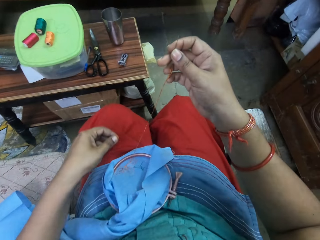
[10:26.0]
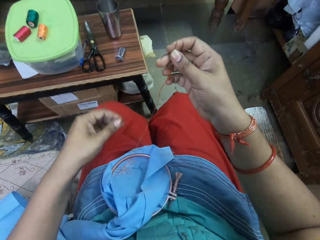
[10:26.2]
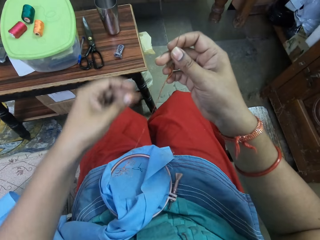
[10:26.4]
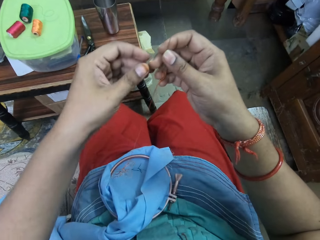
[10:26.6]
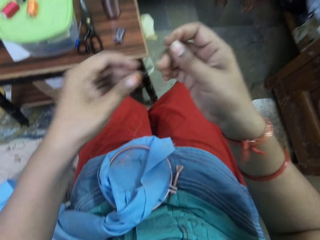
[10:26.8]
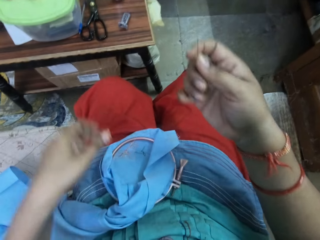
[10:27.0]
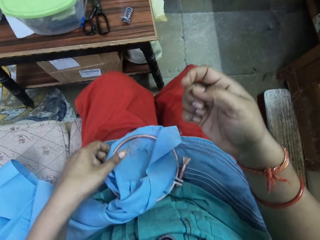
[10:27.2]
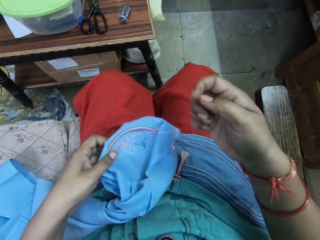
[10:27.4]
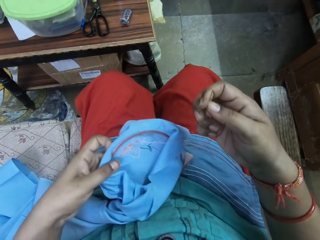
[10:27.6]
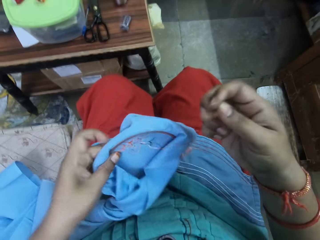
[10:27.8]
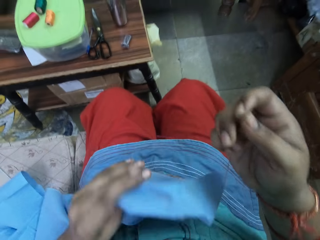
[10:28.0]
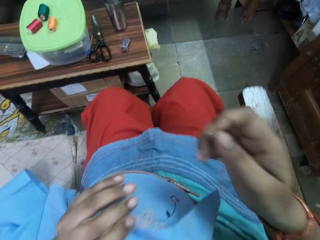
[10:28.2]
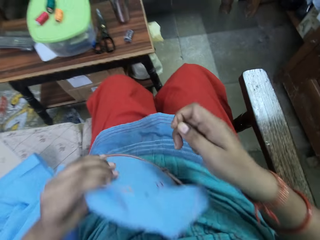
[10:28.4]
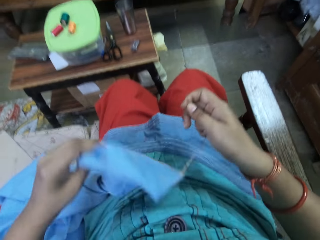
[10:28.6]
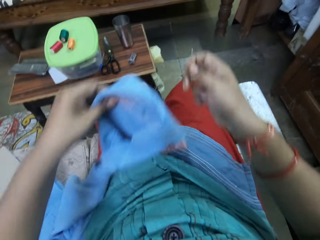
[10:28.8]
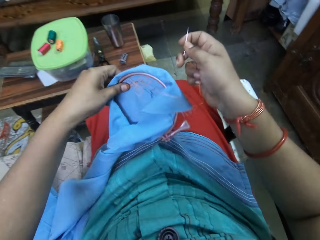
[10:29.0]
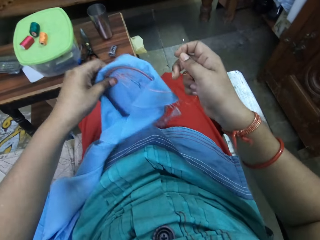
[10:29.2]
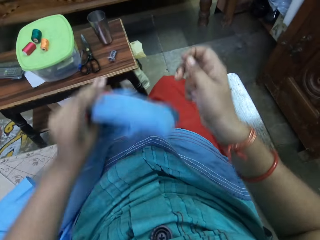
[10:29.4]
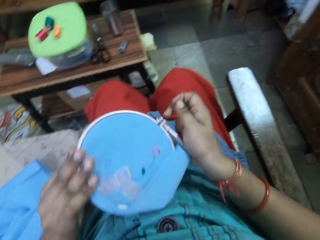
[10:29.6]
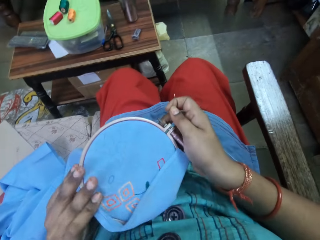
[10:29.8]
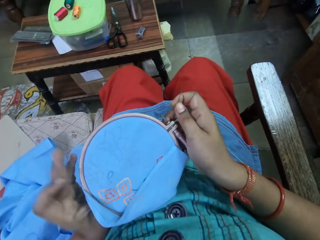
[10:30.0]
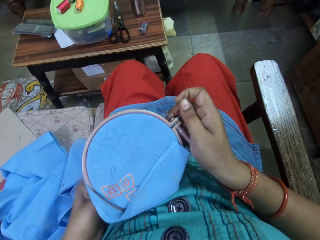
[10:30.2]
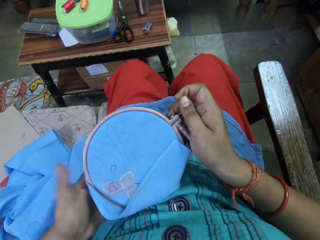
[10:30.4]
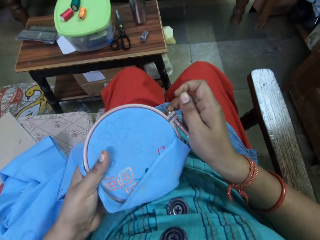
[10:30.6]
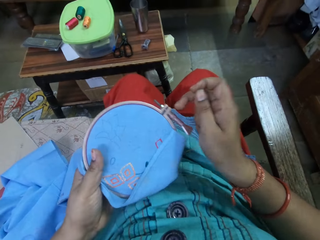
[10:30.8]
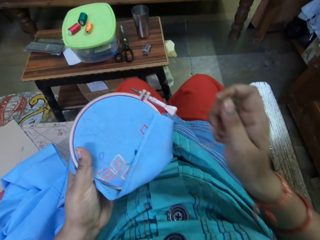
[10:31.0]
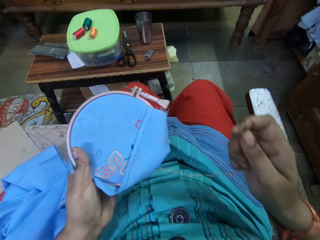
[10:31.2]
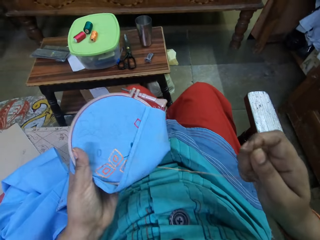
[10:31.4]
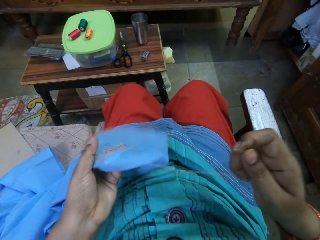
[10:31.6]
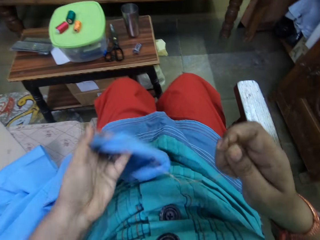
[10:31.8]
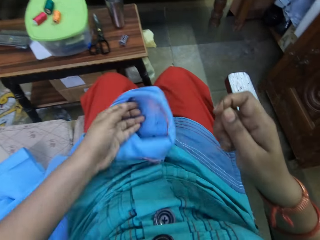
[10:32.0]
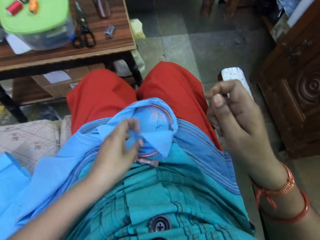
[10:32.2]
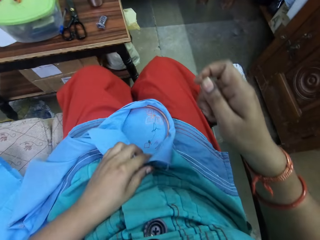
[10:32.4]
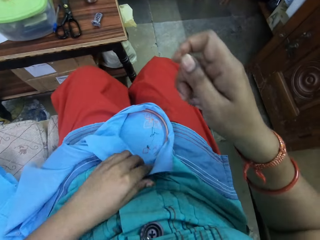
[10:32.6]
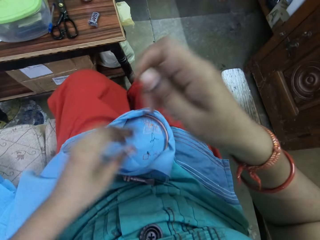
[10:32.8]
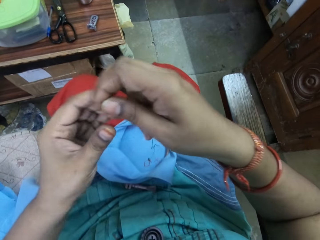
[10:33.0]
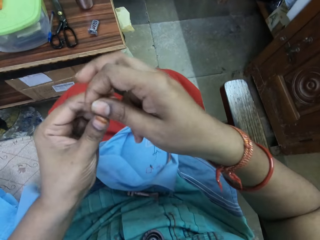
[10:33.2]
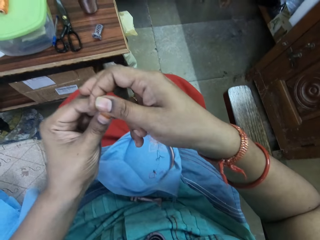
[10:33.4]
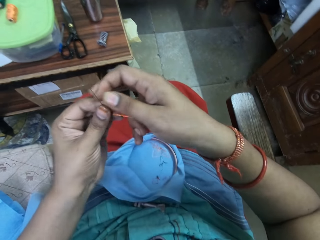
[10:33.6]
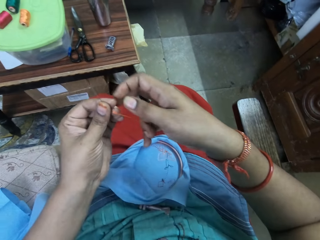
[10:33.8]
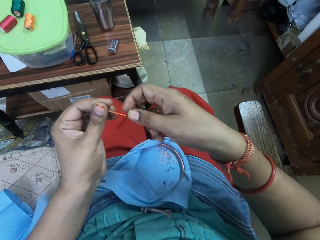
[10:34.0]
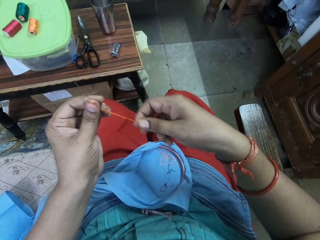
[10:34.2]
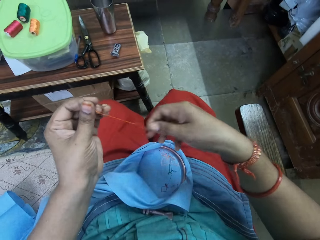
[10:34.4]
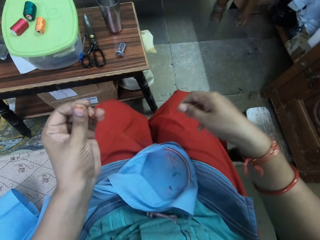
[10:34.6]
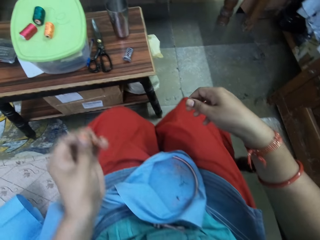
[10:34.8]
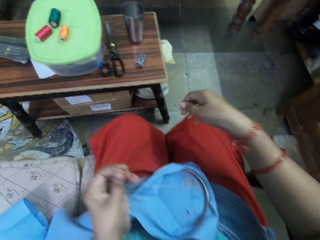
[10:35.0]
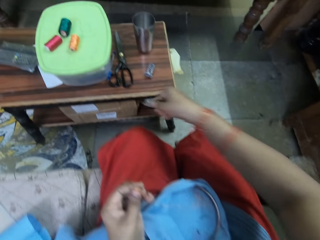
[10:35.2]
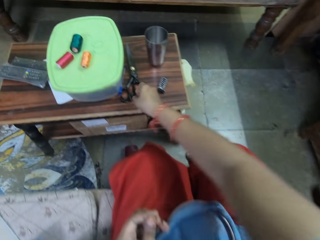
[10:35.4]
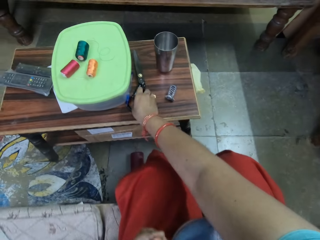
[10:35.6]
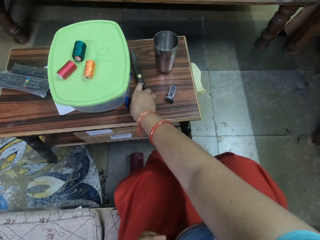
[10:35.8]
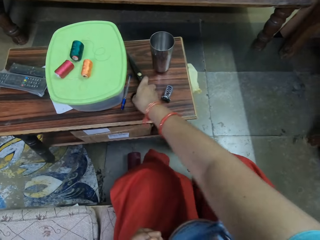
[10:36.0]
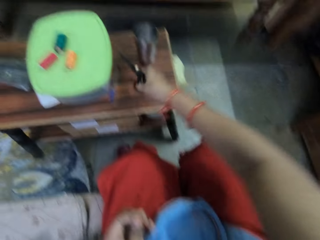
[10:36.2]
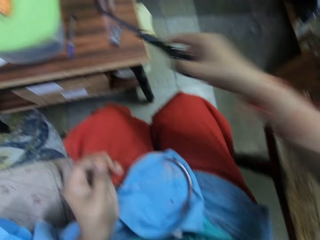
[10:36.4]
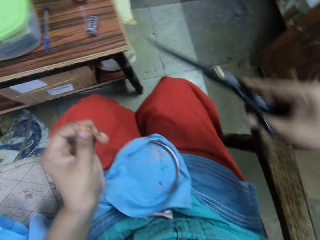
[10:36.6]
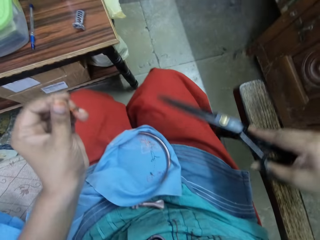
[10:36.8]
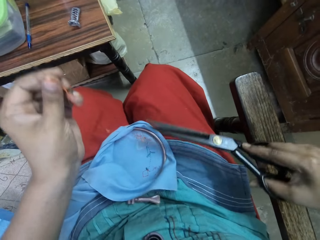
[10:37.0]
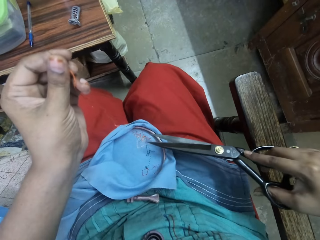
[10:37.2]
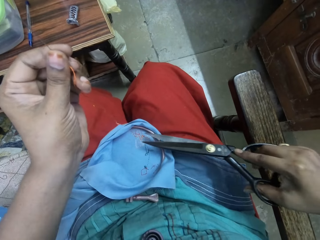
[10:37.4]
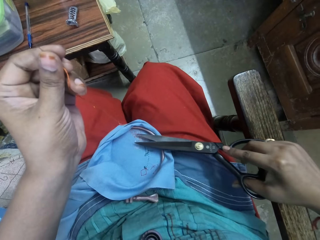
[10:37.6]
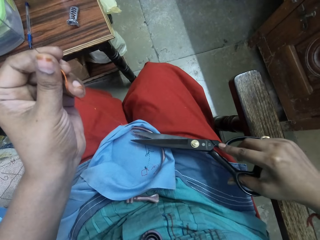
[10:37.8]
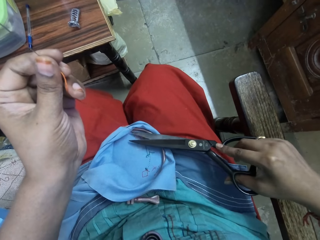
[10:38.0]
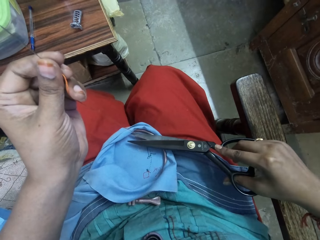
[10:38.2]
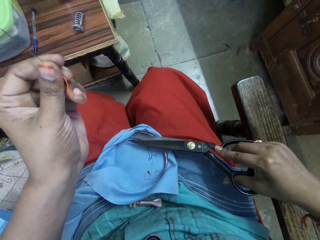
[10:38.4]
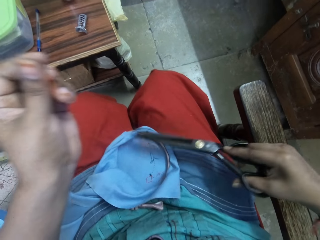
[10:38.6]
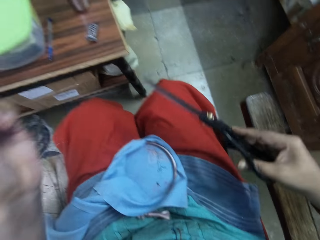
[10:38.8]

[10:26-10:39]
The camera wearer puts the fabric on the thighs. She takes the fabric on the thighs. She picks up scissors from a table with her right hand. She cuts a thread with the scissors in her right hand.

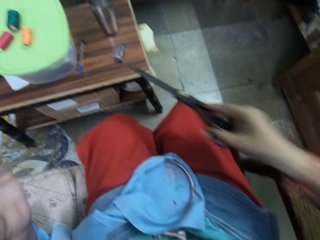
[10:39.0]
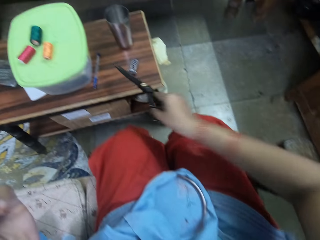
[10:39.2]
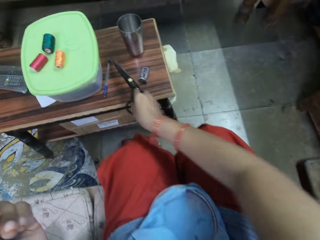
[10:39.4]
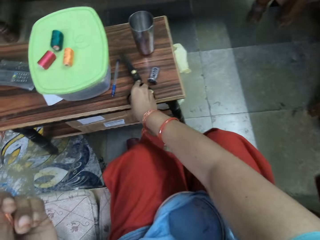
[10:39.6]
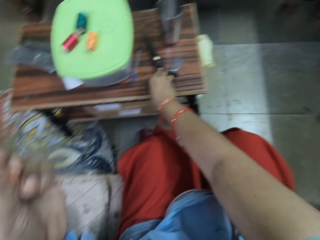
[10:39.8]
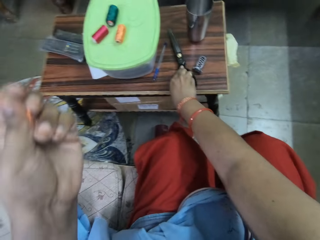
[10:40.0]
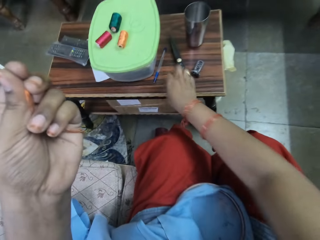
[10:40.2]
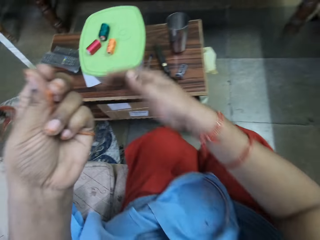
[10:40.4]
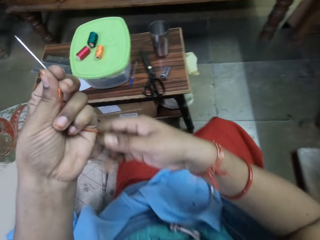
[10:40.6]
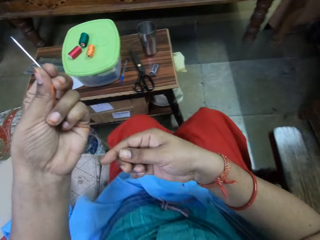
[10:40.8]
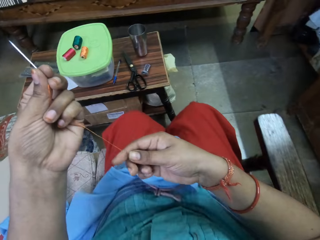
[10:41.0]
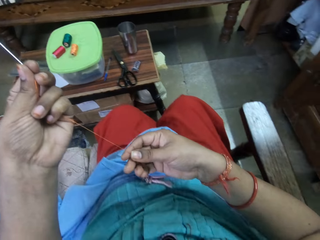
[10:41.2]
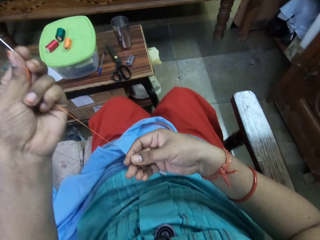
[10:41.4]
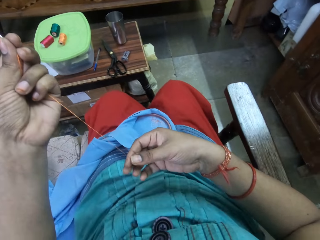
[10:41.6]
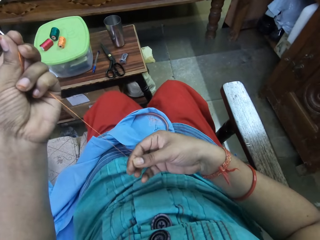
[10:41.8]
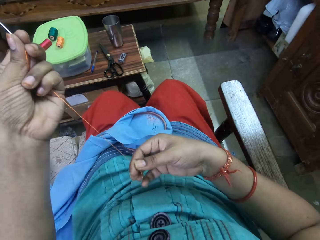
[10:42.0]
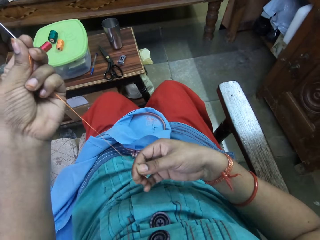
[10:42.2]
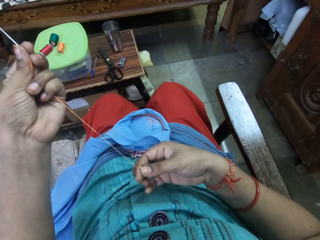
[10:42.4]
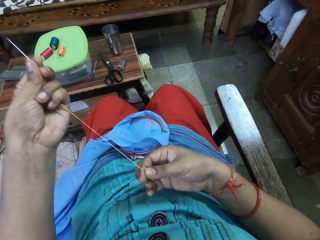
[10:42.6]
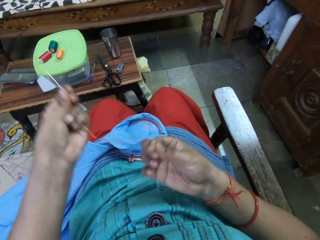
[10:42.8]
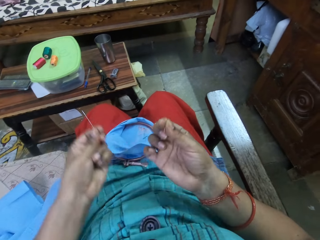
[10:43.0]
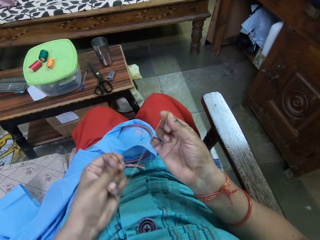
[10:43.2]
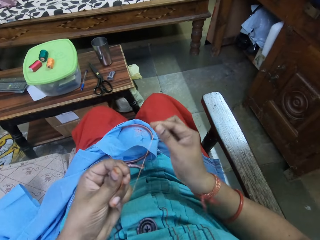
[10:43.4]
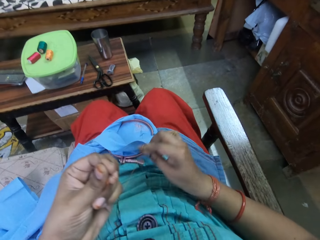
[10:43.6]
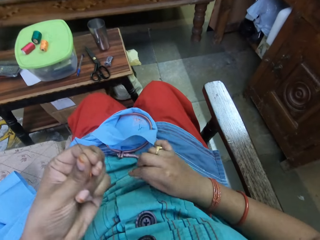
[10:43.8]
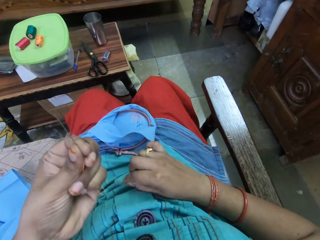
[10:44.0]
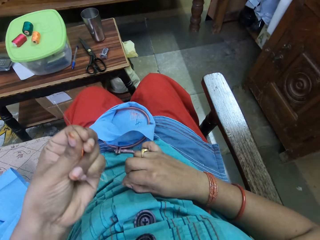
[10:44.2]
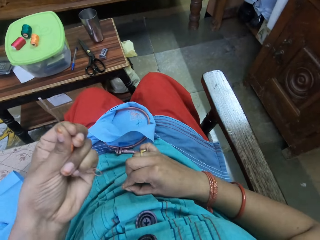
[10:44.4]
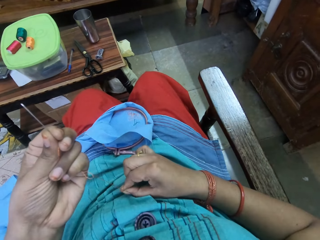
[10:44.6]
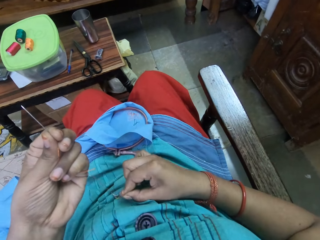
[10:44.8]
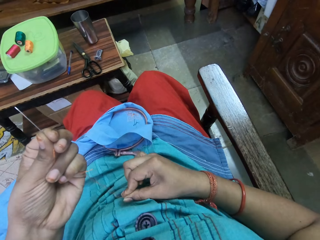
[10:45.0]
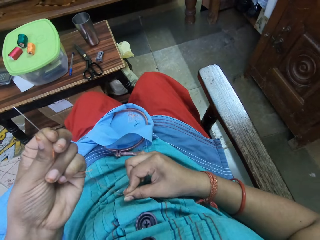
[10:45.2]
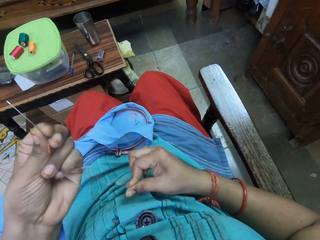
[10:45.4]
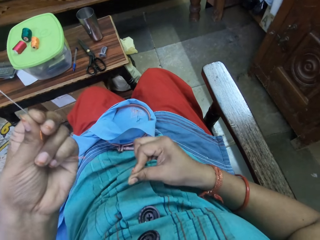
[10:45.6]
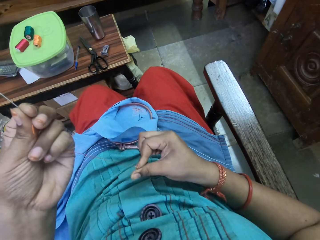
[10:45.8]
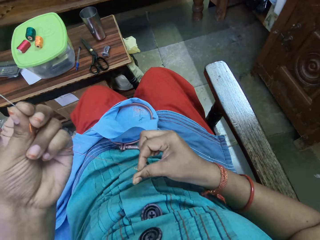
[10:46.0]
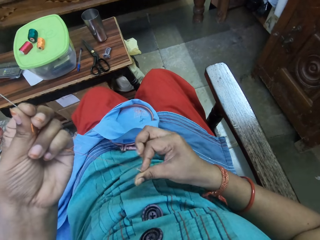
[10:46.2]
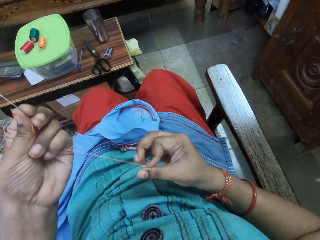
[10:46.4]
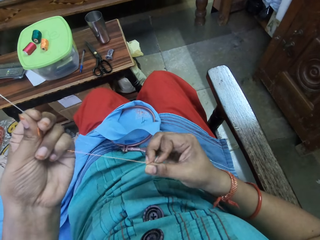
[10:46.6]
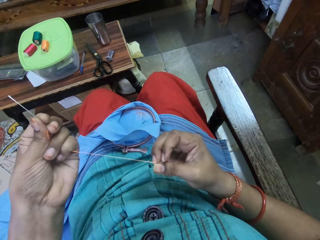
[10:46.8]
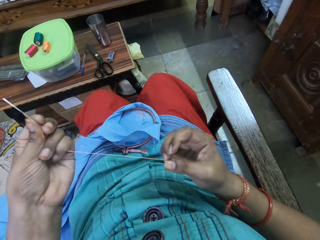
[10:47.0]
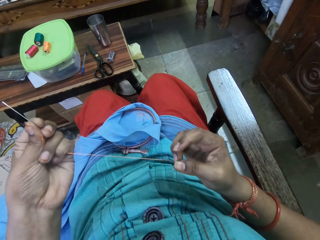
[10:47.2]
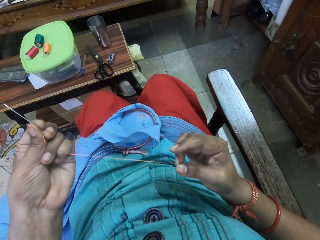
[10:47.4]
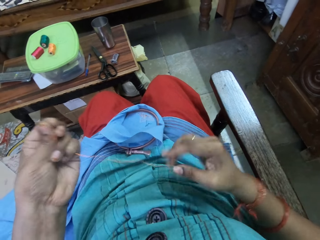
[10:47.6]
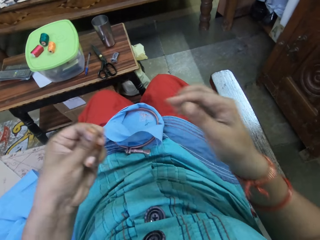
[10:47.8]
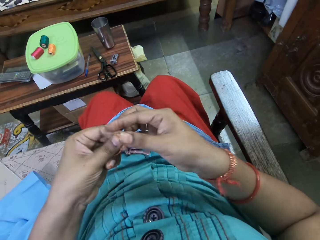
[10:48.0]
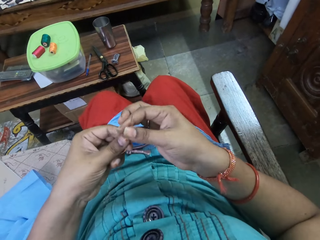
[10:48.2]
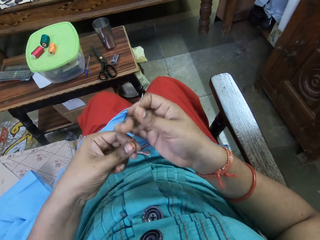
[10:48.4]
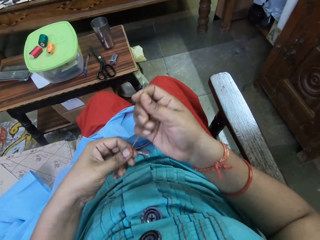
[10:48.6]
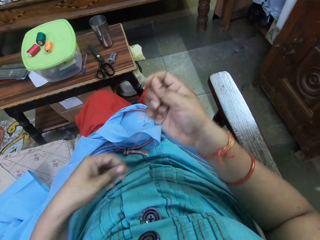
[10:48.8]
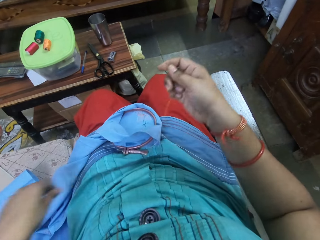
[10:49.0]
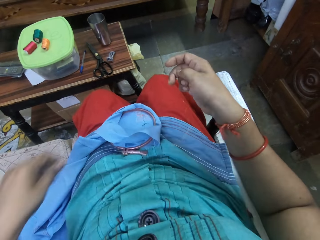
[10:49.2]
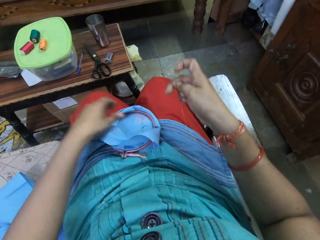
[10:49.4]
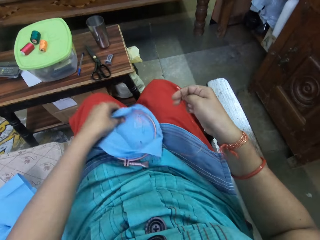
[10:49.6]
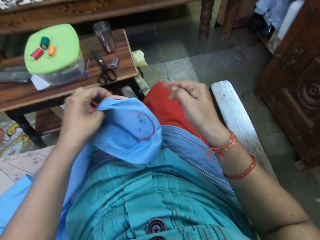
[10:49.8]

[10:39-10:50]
The camera wearer drops the scissors on the table with her right hand. She straightens the yarn. She ties the thread with her right hand. She folds the yarn with the finger.
